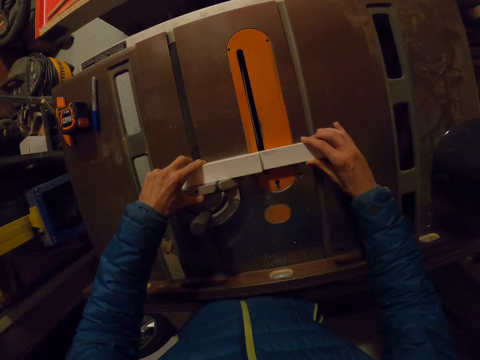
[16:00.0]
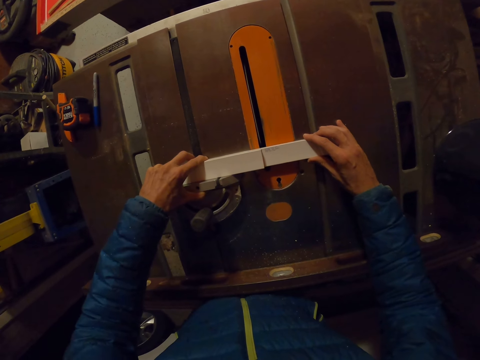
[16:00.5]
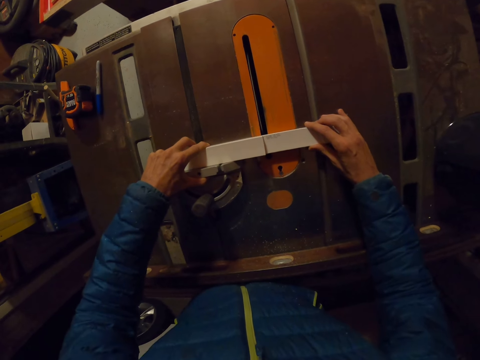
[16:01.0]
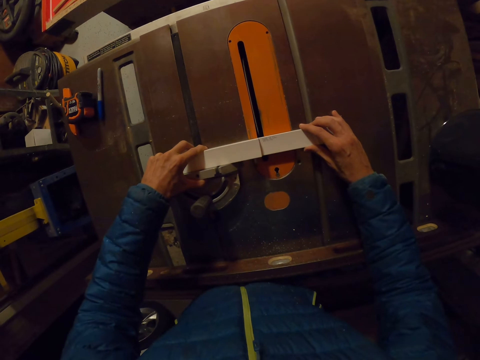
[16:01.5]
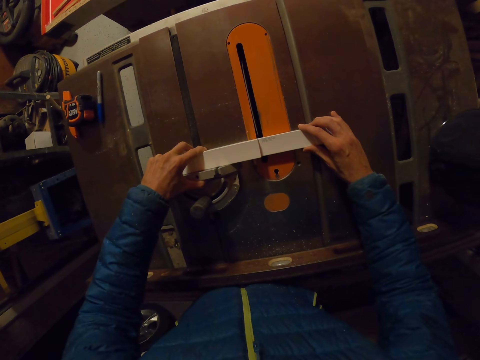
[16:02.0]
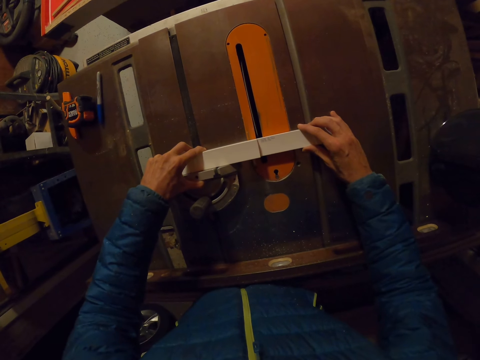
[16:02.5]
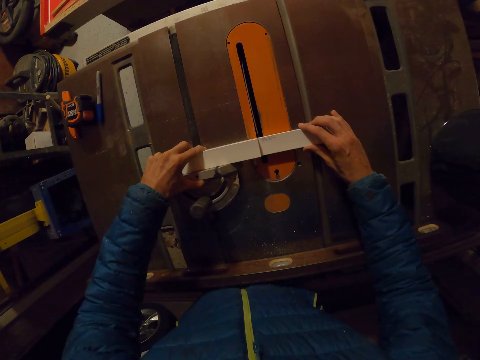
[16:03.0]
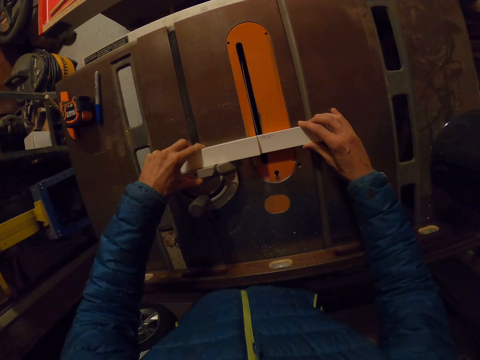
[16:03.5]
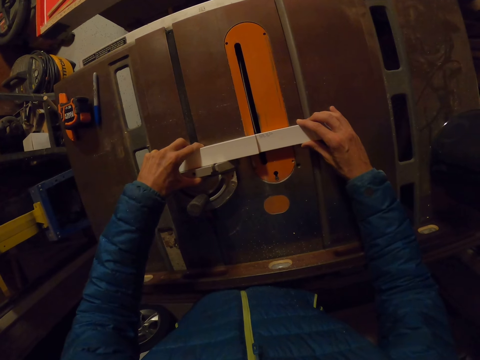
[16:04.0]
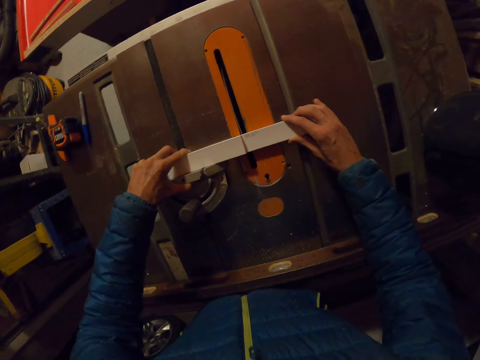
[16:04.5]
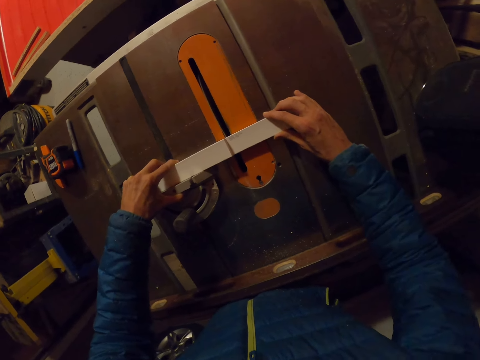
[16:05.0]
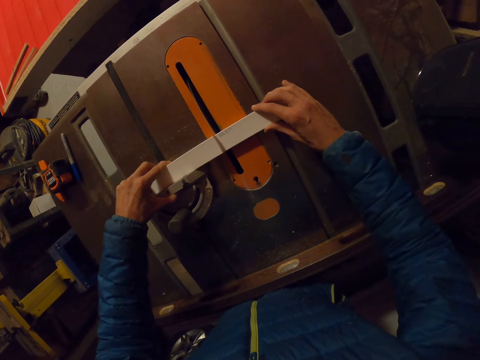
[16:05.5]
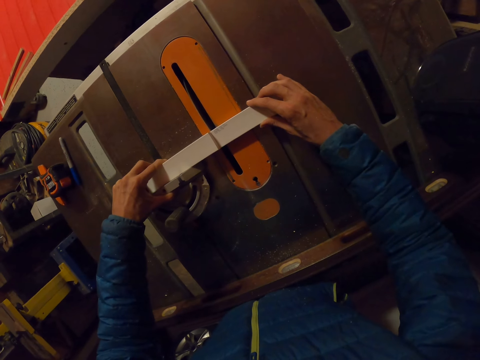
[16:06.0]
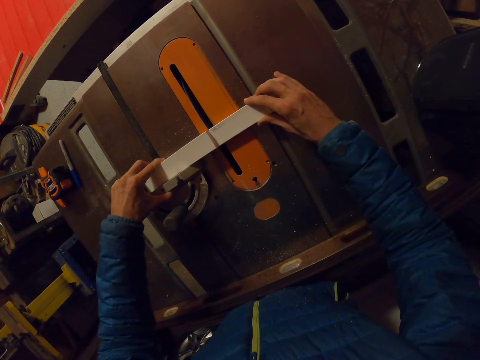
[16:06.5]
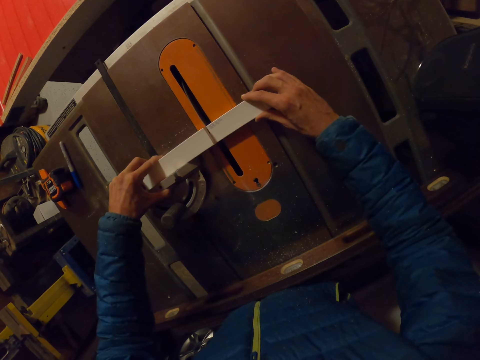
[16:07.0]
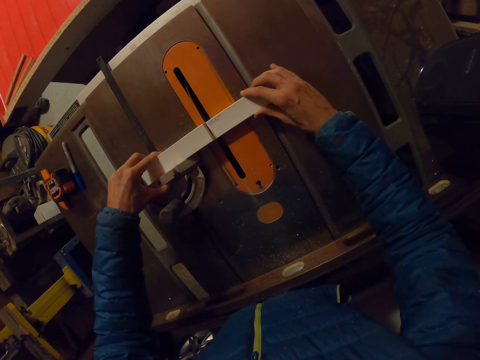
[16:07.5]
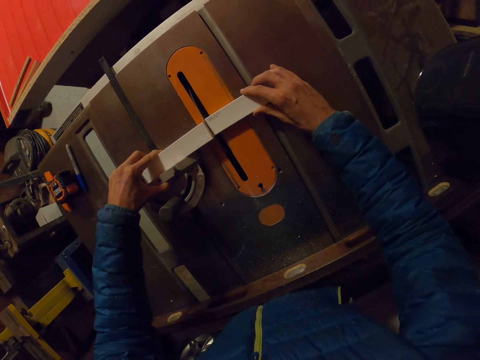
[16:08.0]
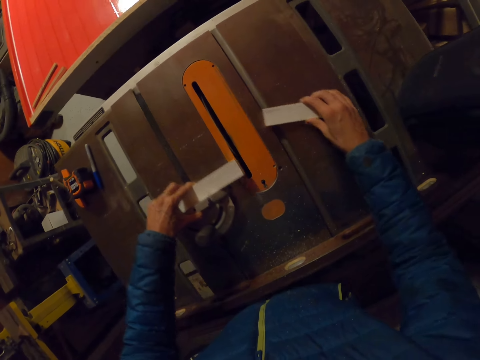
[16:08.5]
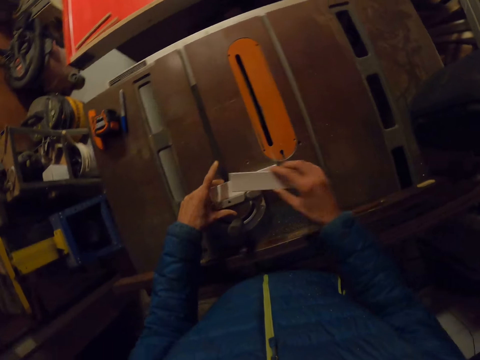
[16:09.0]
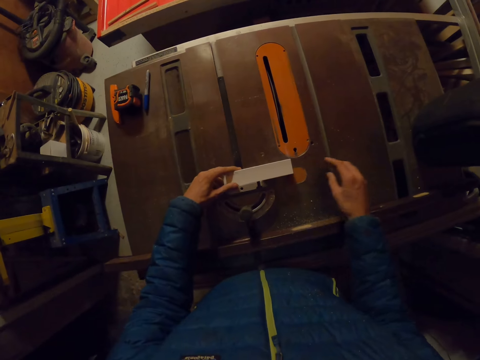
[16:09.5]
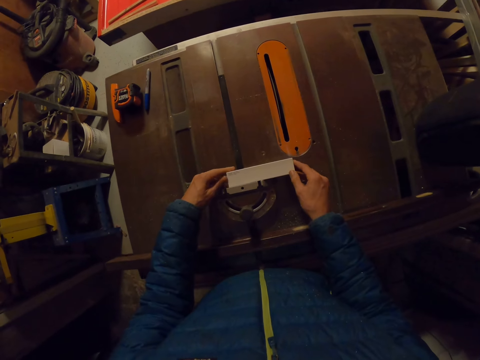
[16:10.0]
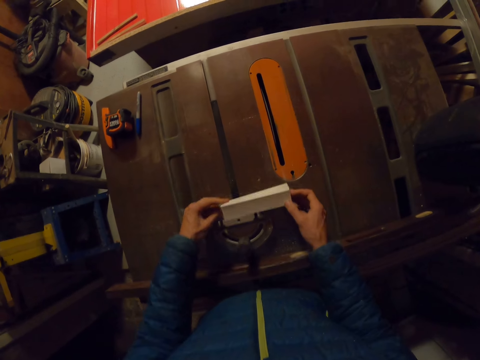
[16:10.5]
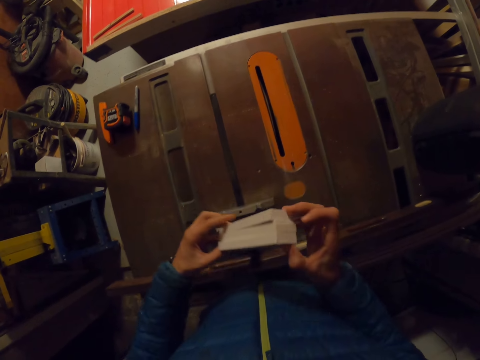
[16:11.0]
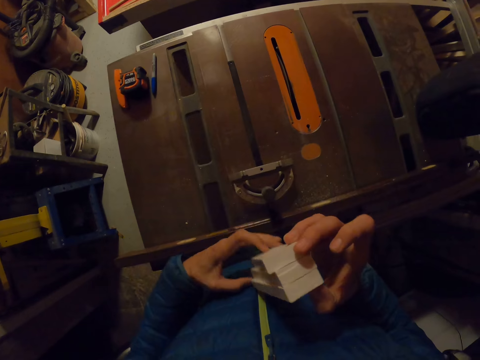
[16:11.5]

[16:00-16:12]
The camera wearer glides the piece of wood through the table saw with both hands. They cut the wooden cardboard. They pass the piece of wood from the right hand to the left hand. They put aside the cardboard. They pick up the pieces of wood from the table saw with both hands.

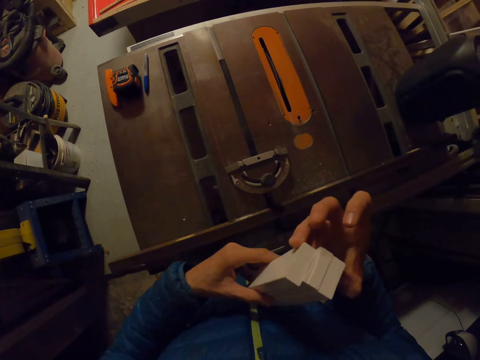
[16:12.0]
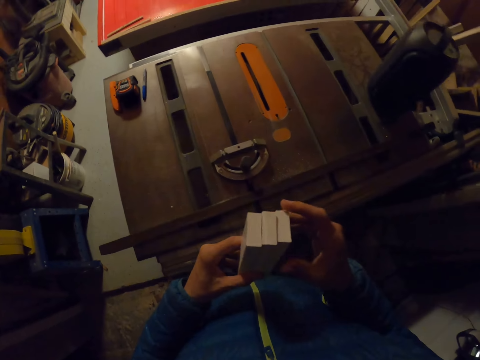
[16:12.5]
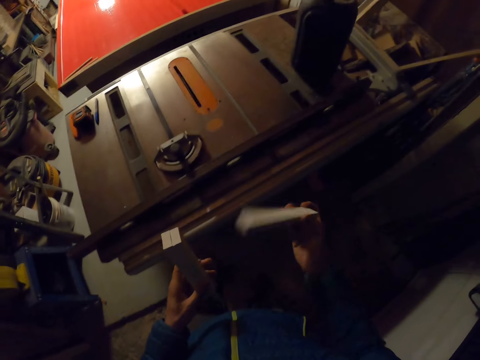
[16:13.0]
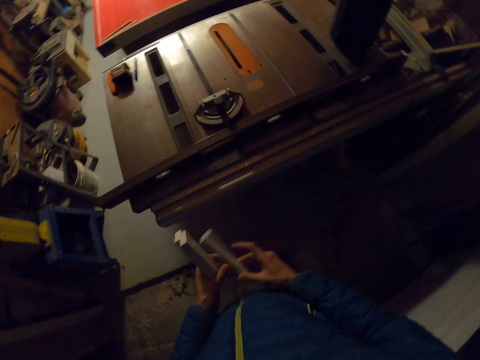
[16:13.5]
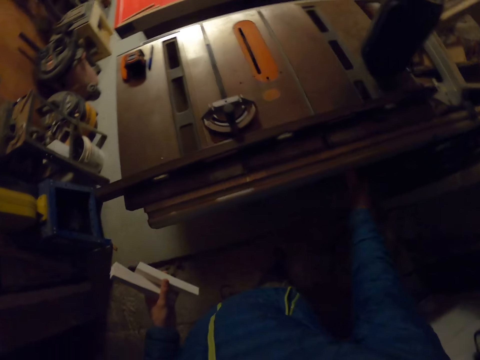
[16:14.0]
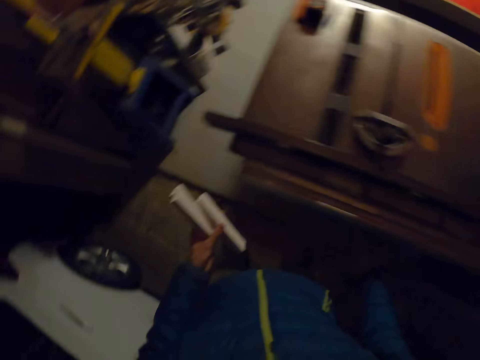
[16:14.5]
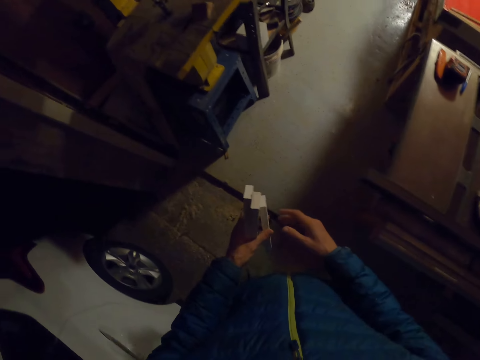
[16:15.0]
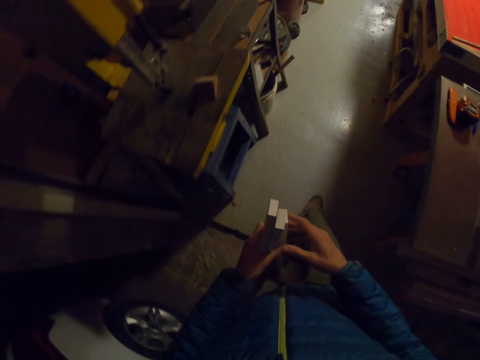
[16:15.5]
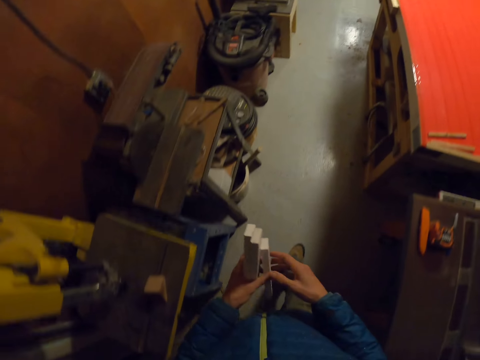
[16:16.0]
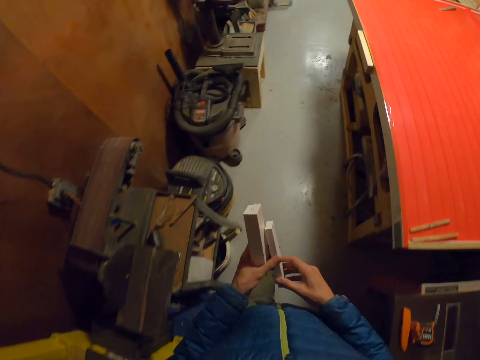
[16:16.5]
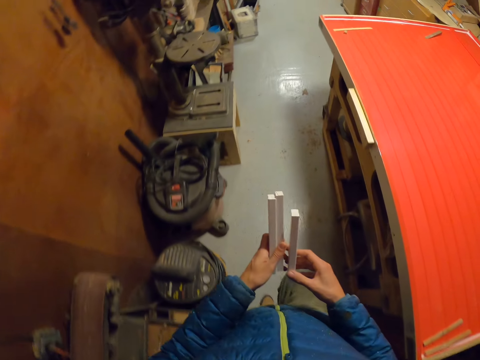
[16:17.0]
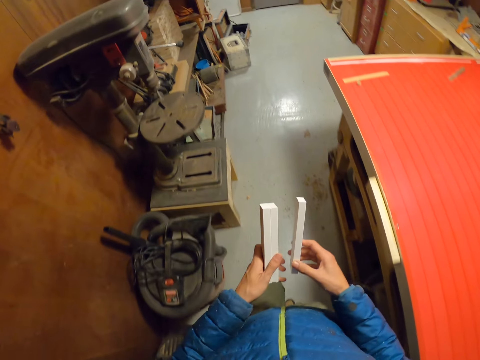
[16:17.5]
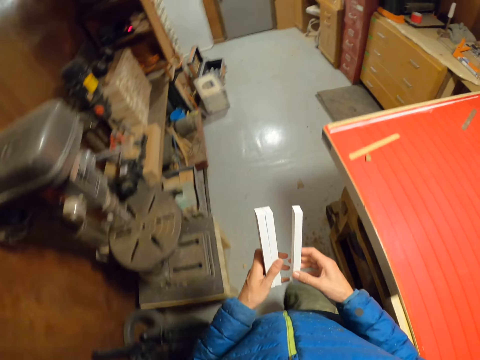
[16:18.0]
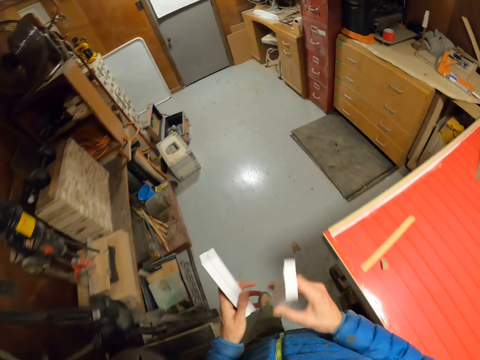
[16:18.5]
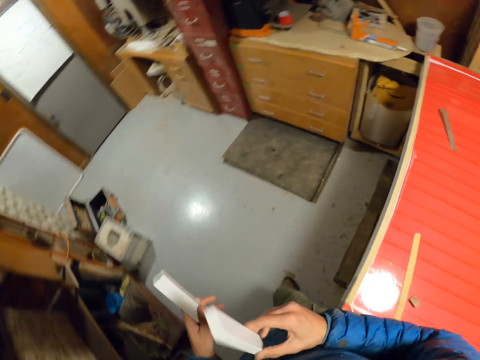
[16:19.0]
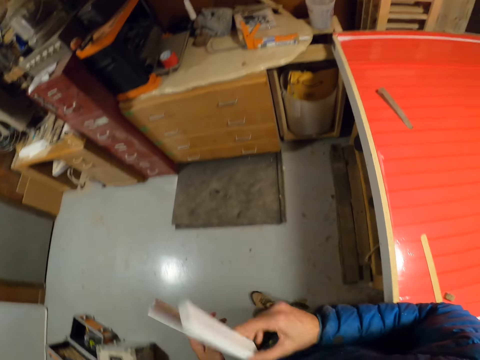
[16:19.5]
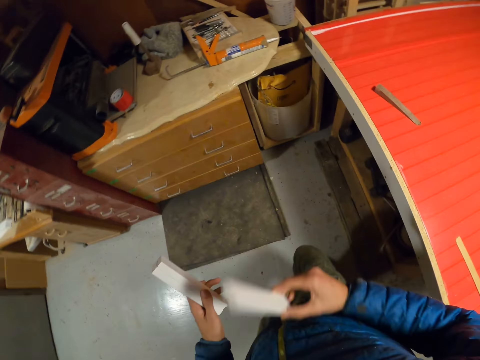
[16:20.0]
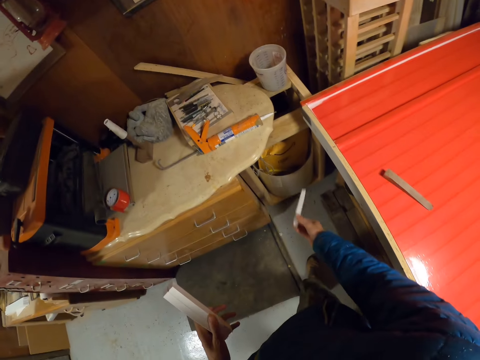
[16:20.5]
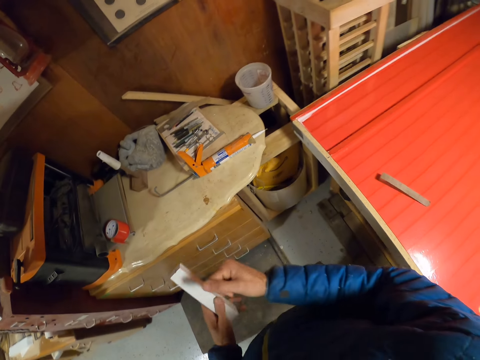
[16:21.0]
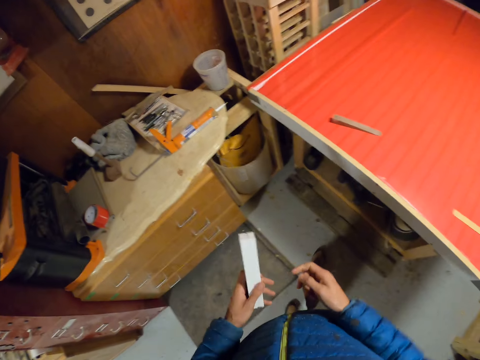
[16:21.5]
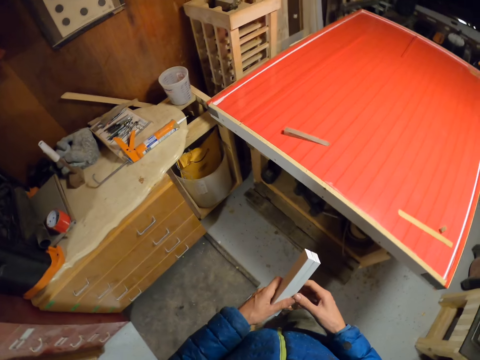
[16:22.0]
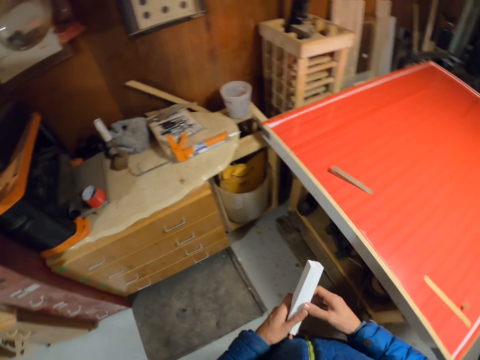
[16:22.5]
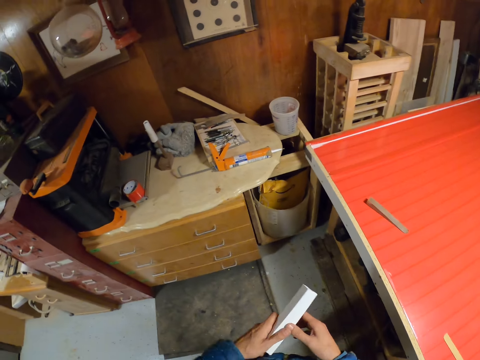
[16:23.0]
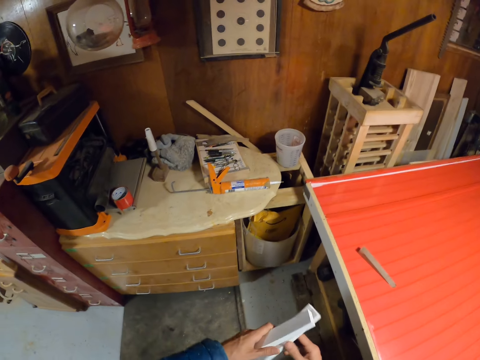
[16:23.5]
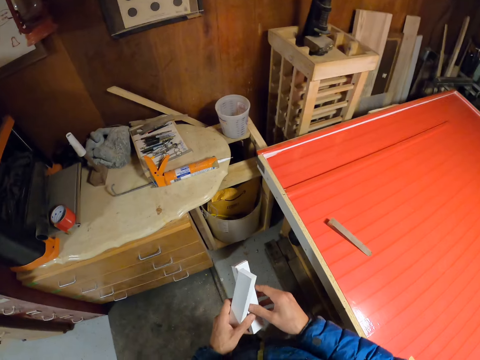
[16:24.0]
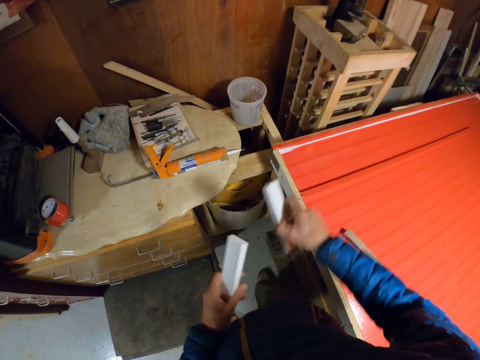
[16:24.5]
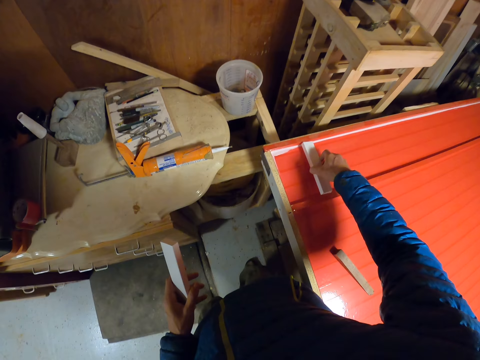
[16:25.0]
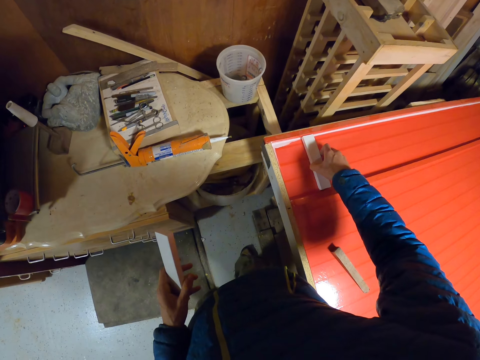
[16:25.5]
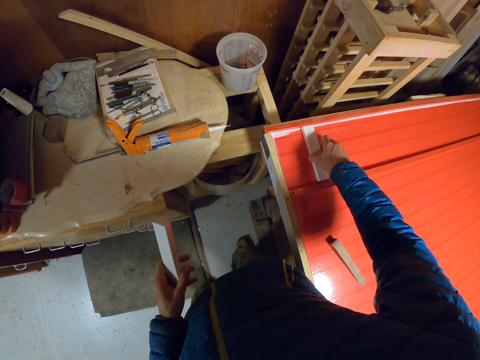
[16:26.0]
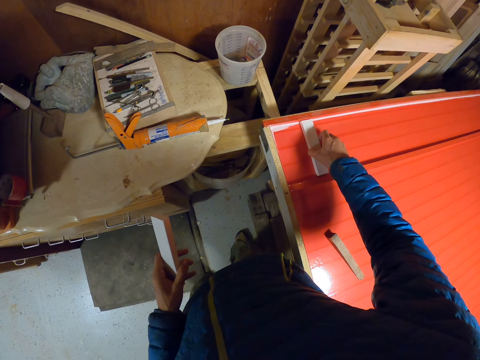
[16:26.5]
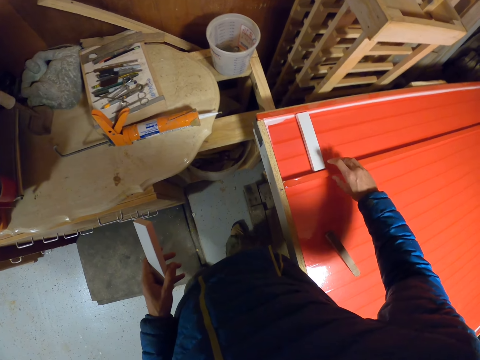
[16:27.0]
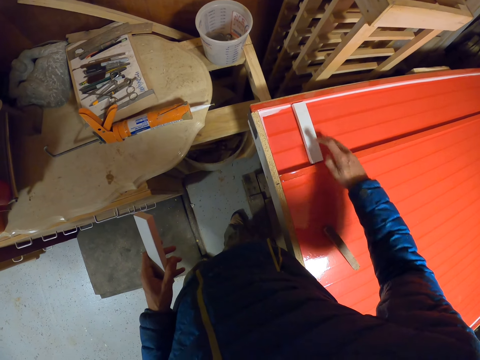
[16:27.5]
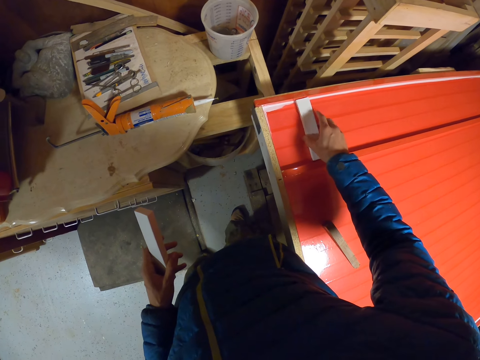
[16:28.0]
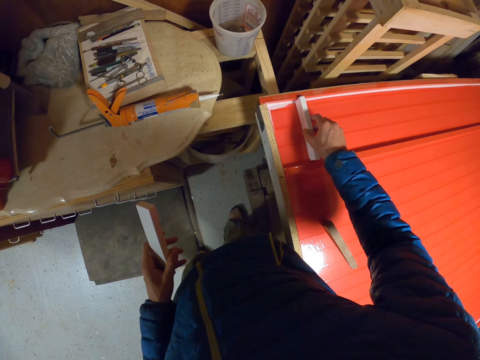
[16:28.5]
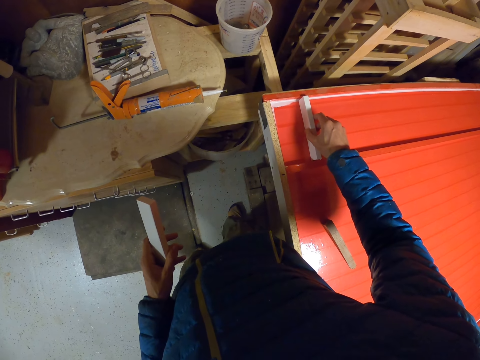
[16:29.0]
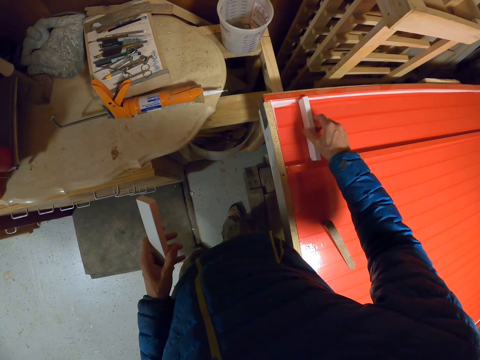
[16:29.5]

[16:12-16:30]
The camera wearer holds the cardboard. They take a piece from the rest with the right hand and pass the piece of wood to the left hand. They move the wooden cardboard. They move the hand. They walk to the drawer in the room. They take a piece of wood with the right hand. They throw the piece of wood into a container. They move the wooden cardboard in the hand. They take another piece of wood with the right hand. They drop the piece of wood on the board. They turn the wooden cardboard.
